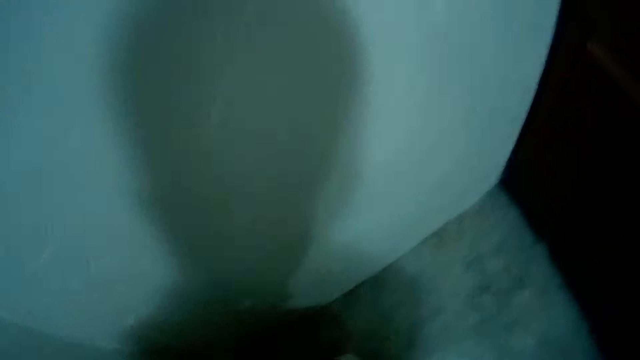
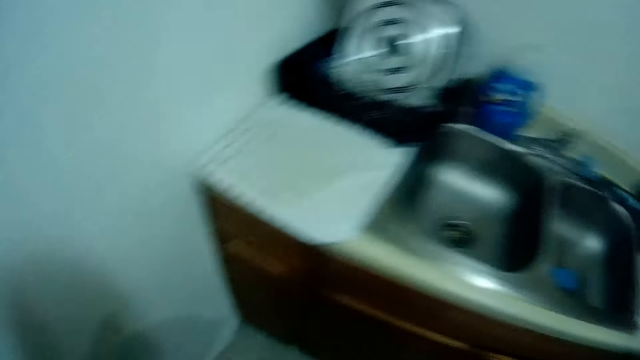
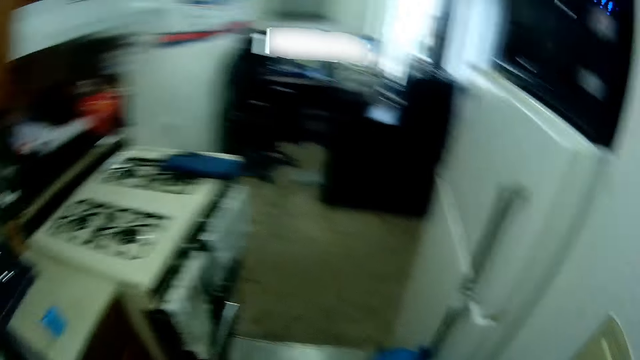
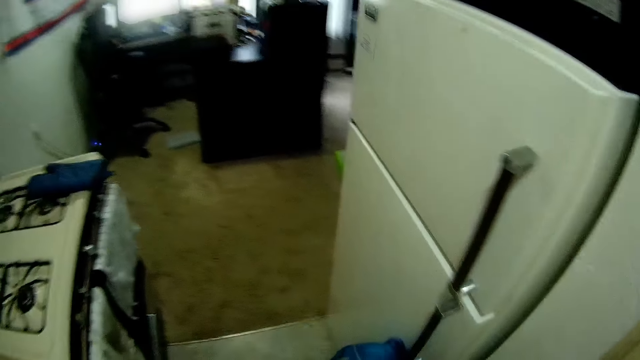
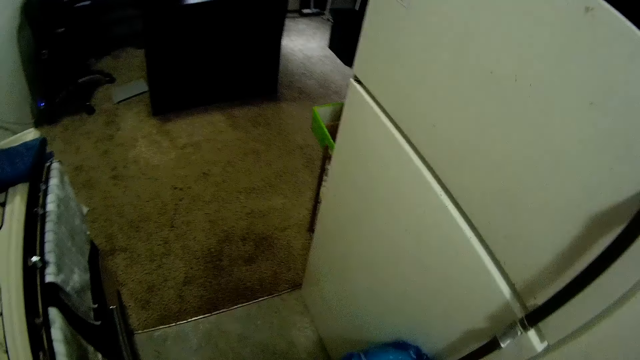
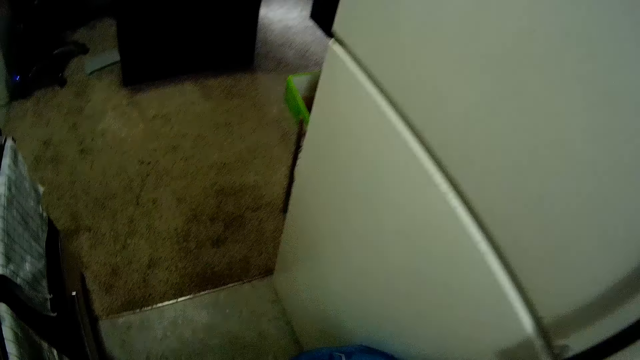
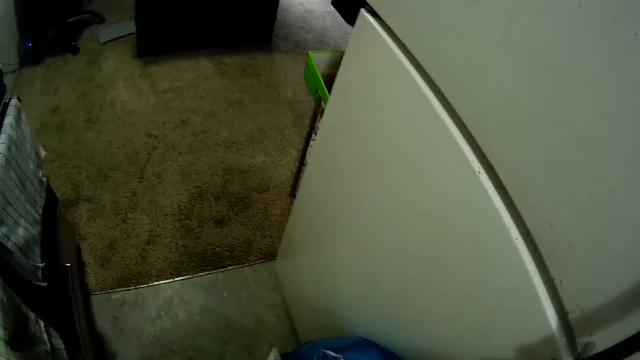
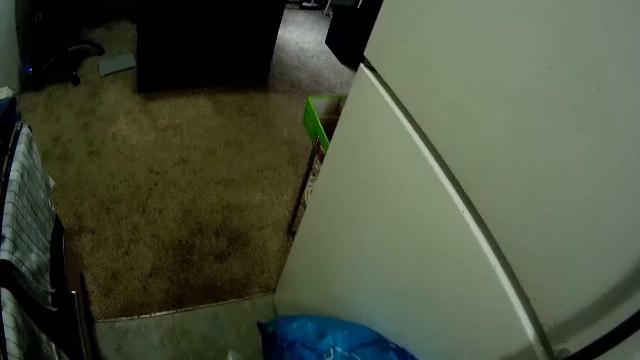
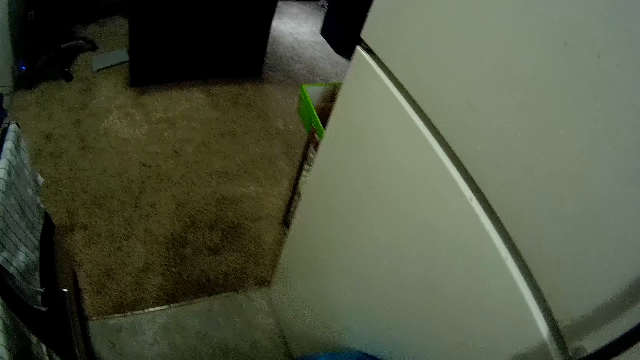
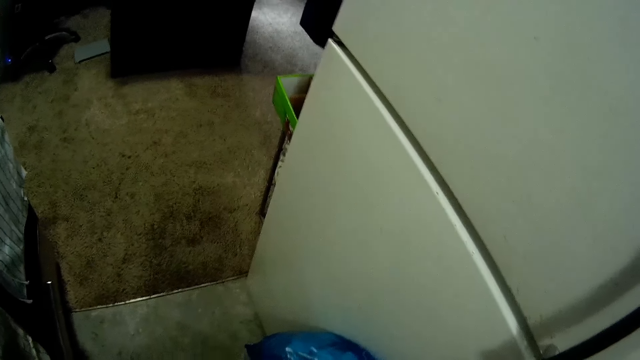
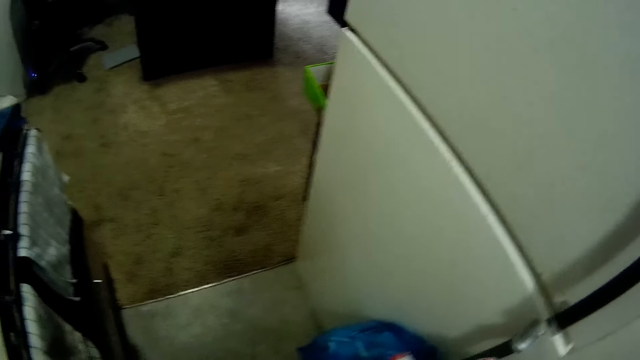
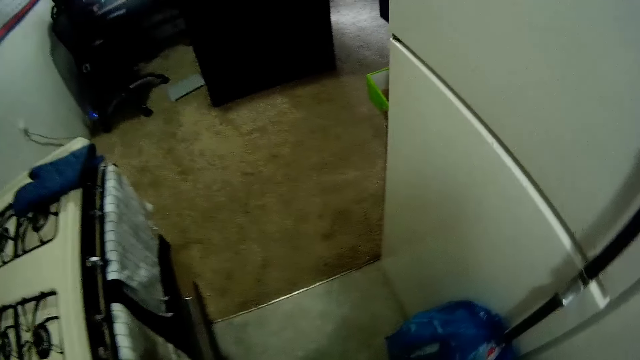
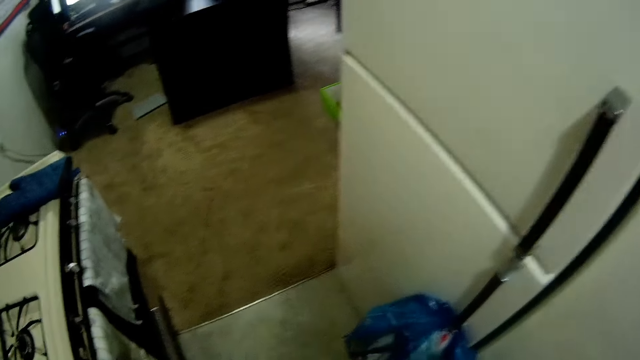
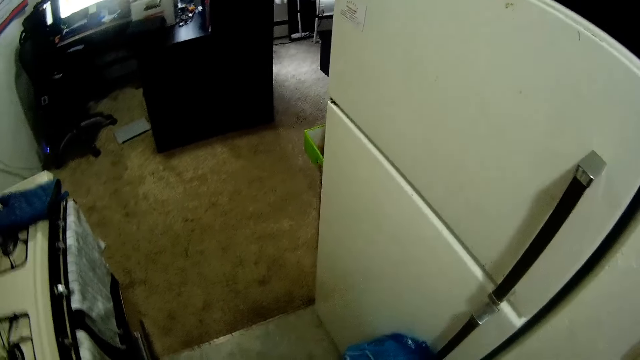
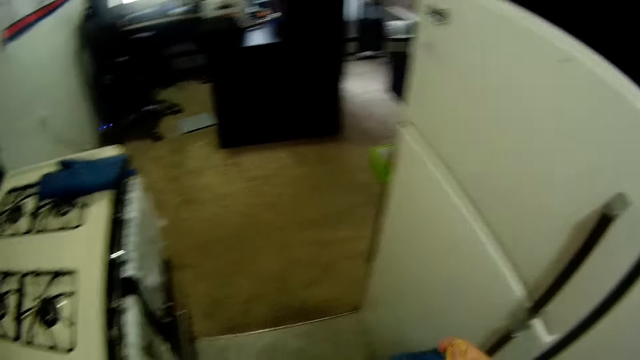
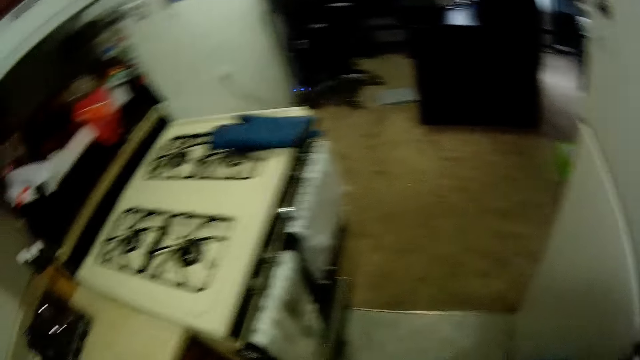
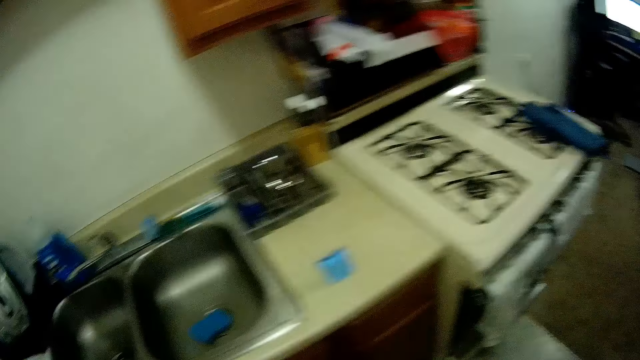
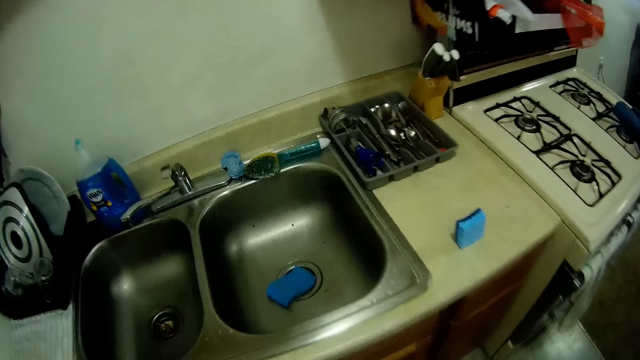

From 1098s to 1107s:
The camera wearer picks up something.

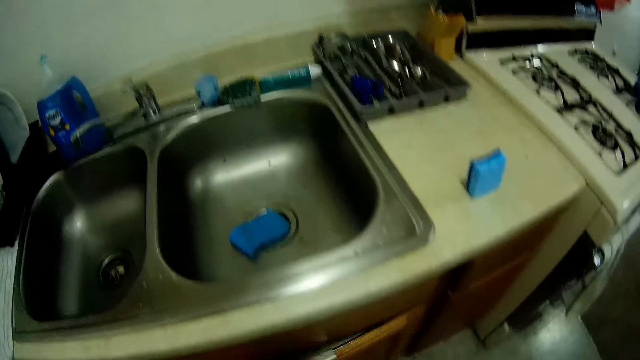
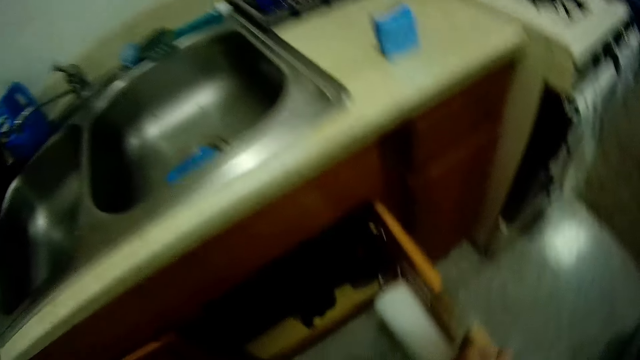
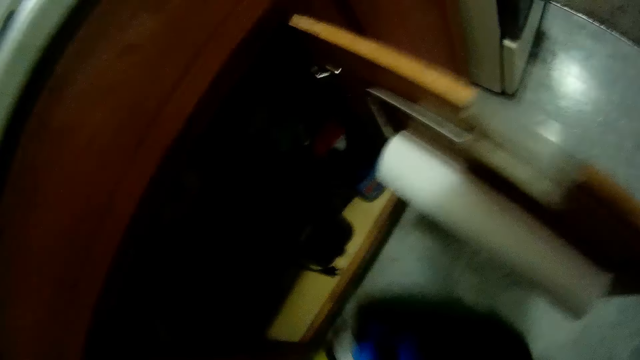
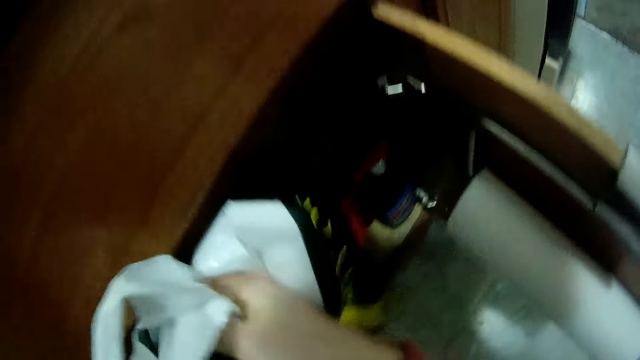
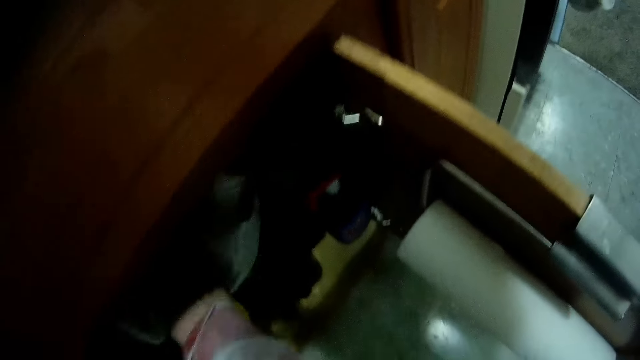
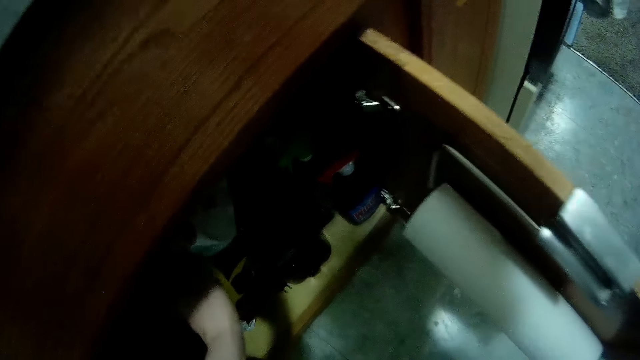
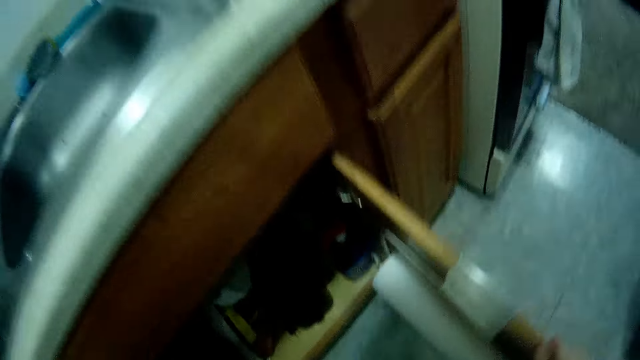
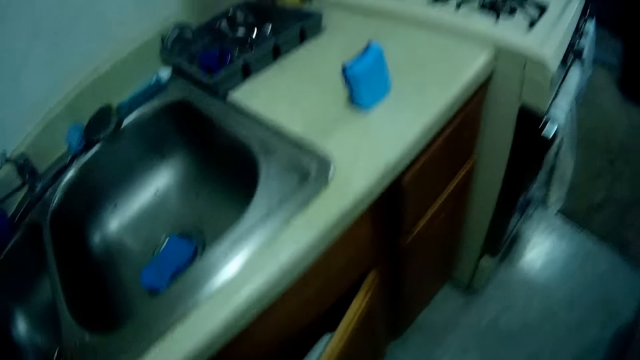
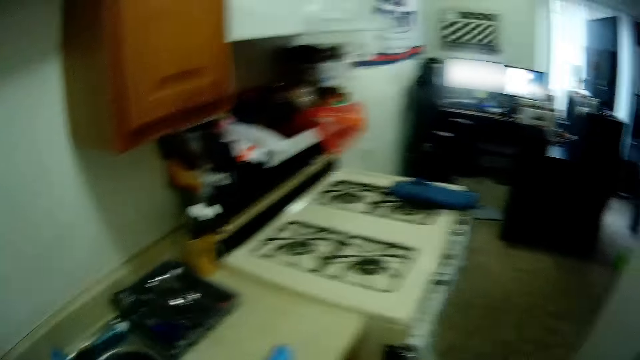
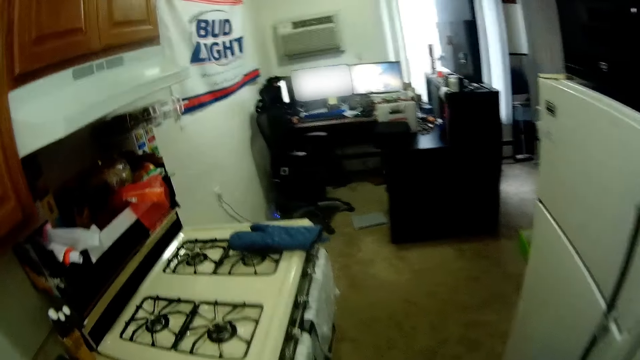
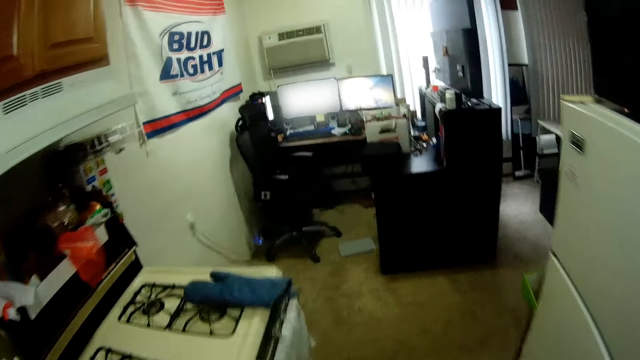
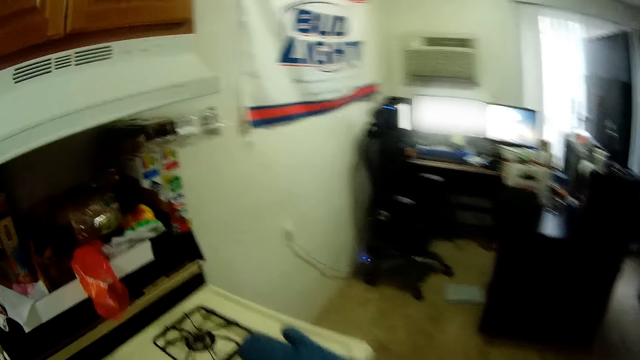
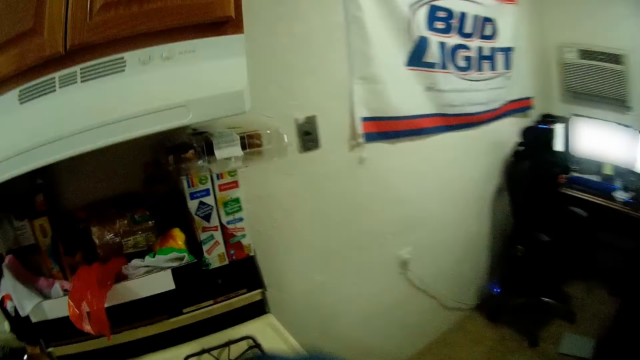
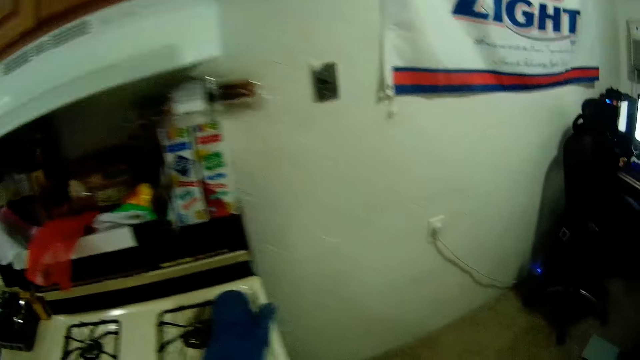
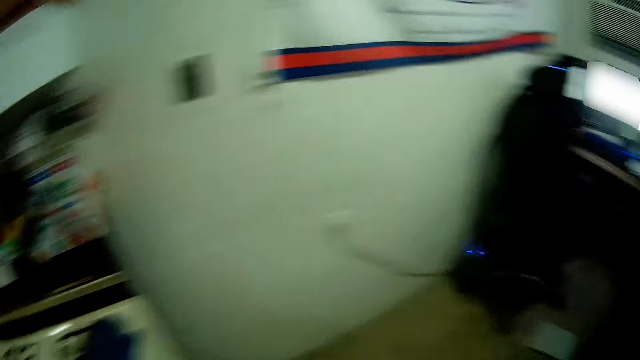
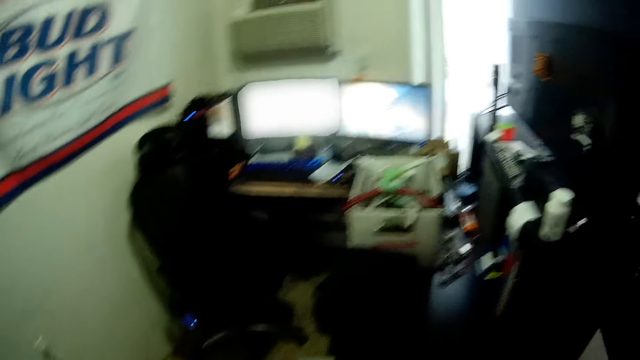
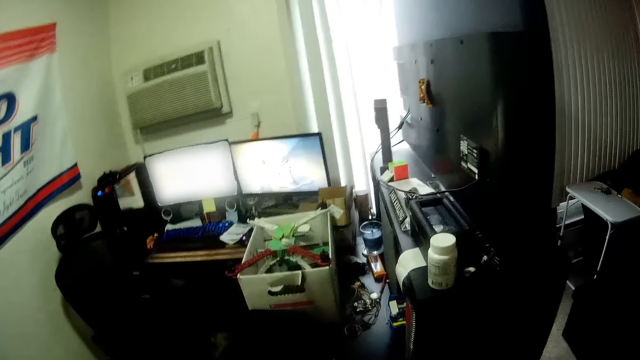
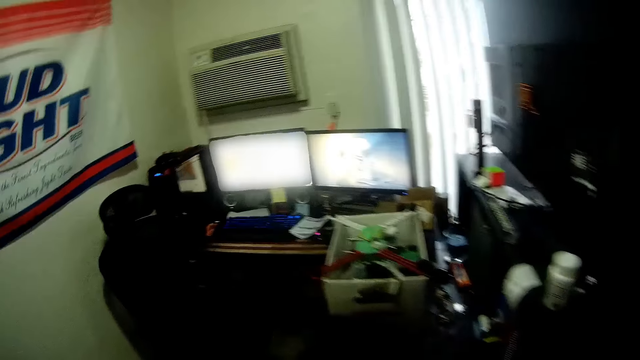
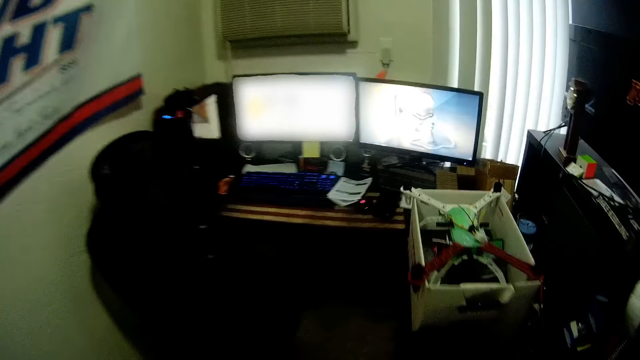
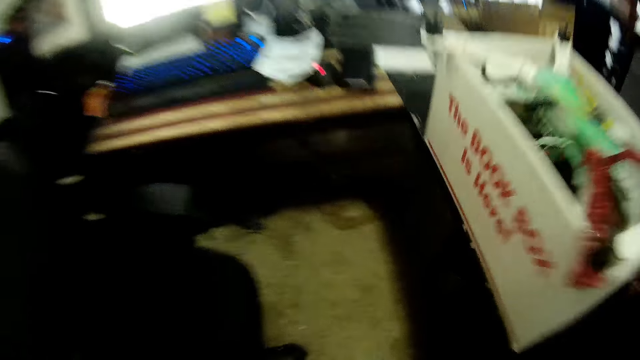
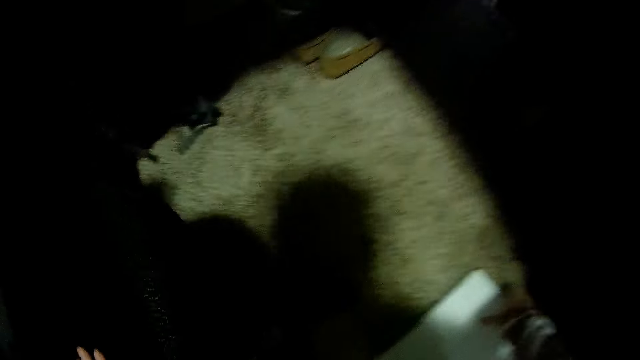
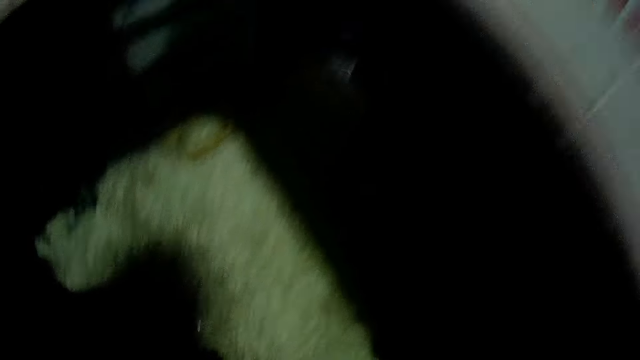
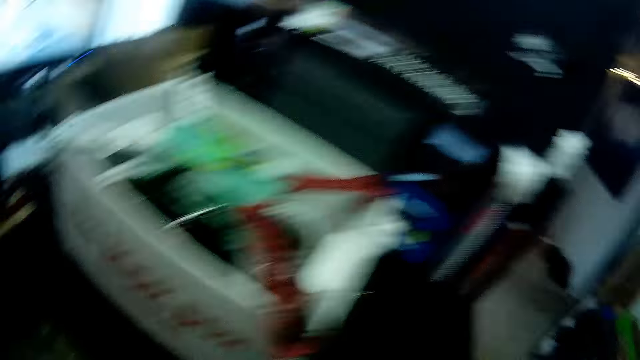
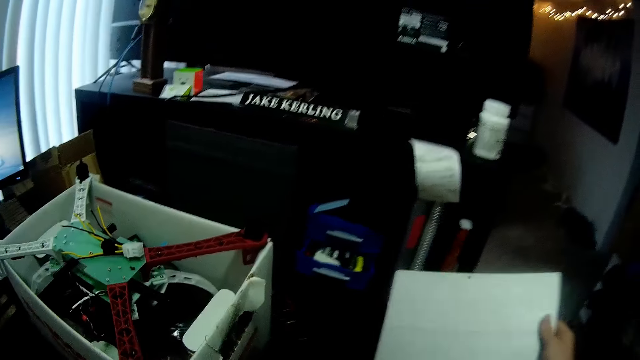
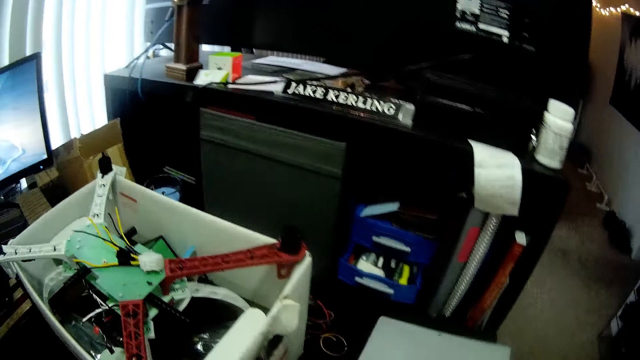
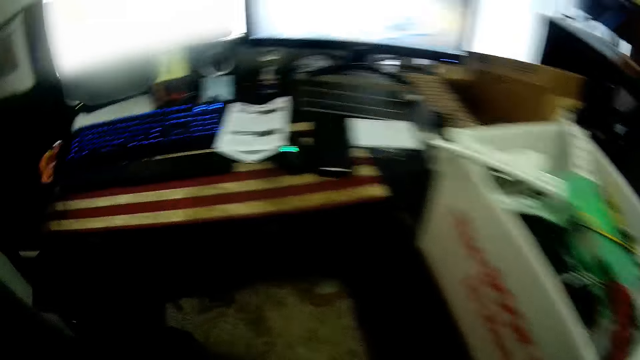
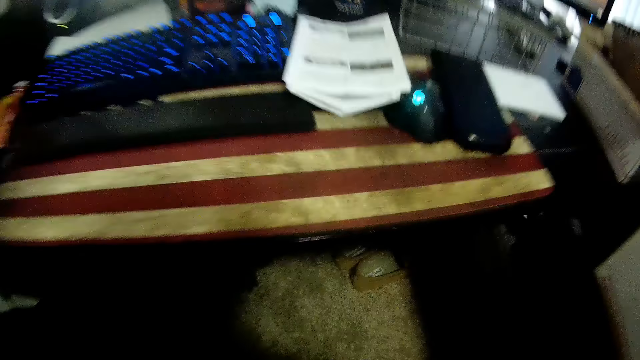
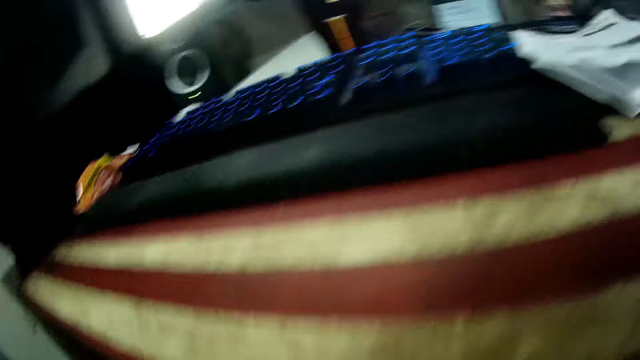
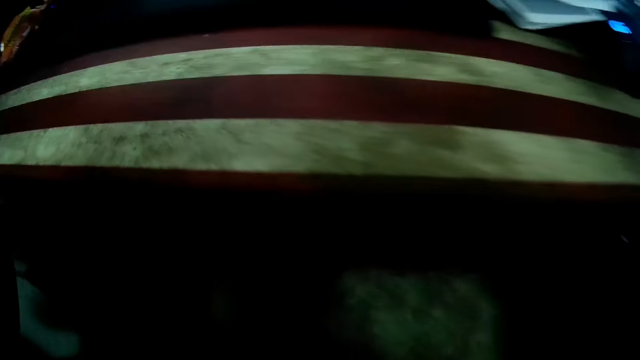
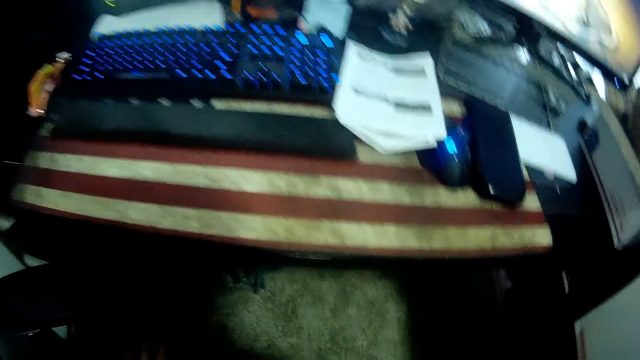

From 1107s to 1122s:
The camera wearer opens the wardrobe with his right hand. He drops the nylon inside the wardrobe with his hands. He closes the wardrobe with his right hand. He moves a hand glove on a cooker with his left hand. He picks up a notebook on the floor with his right hand. He drops the notebook on a table with his right hand.
